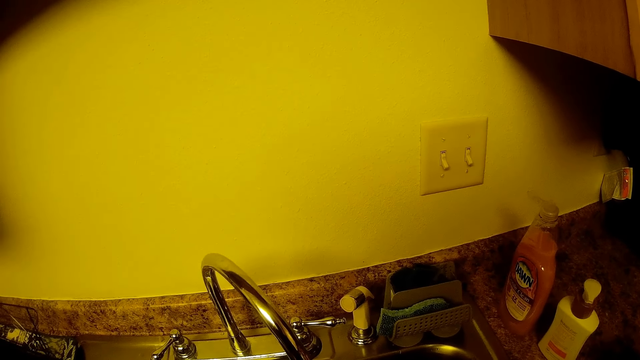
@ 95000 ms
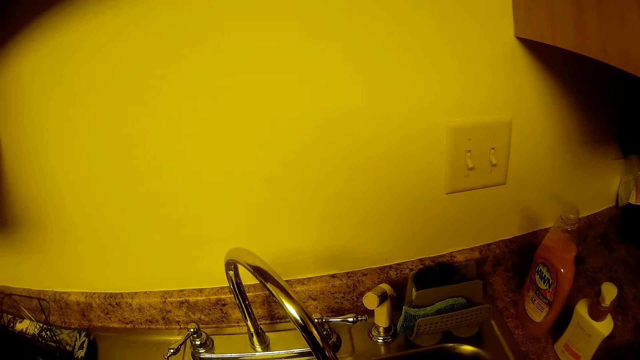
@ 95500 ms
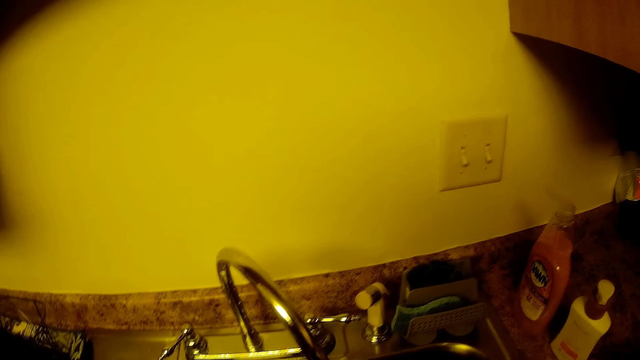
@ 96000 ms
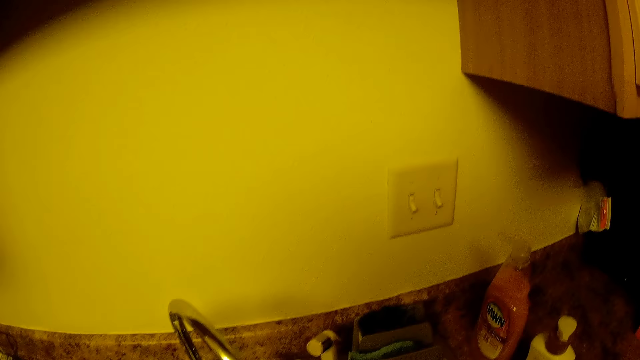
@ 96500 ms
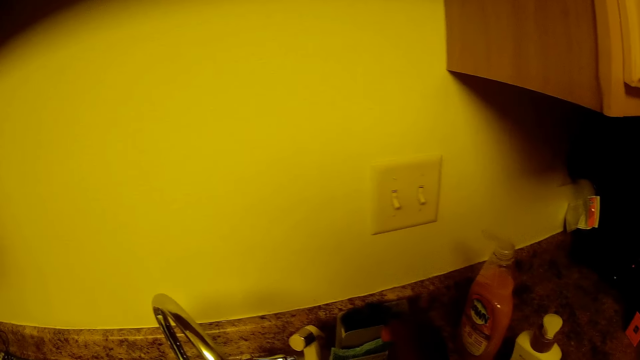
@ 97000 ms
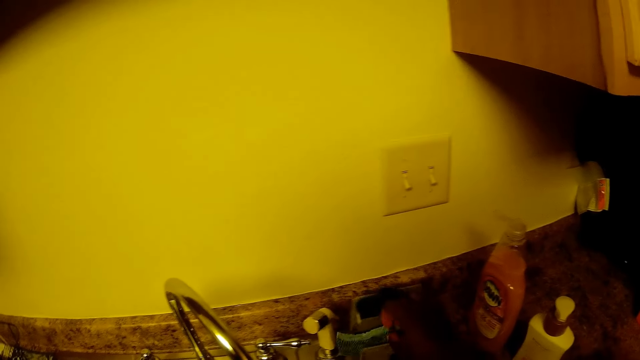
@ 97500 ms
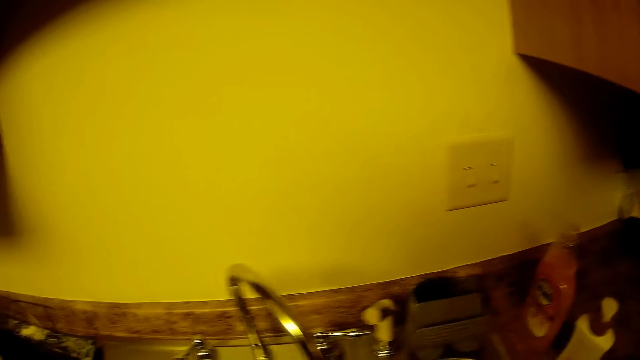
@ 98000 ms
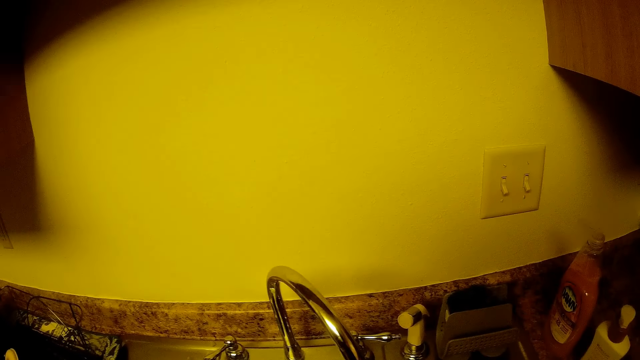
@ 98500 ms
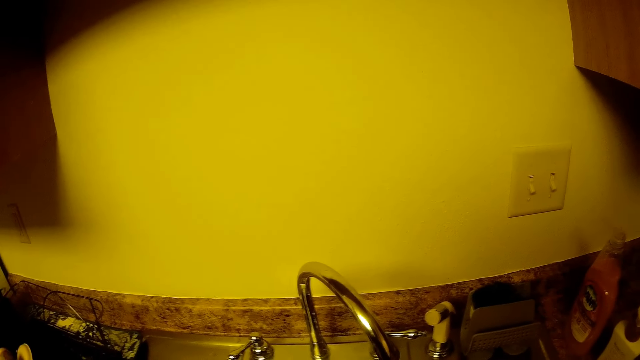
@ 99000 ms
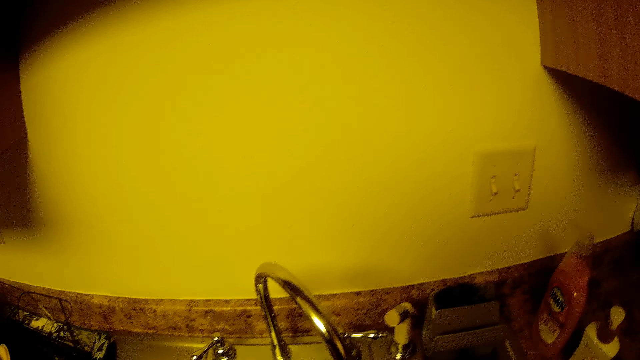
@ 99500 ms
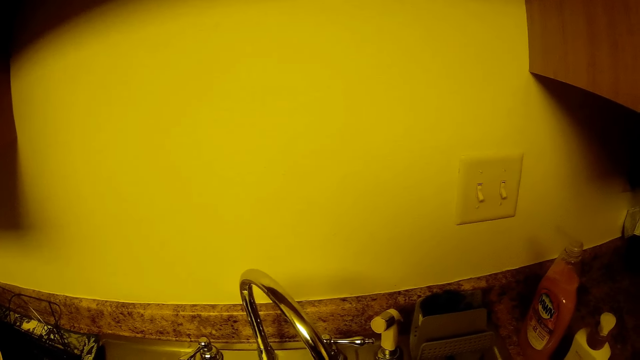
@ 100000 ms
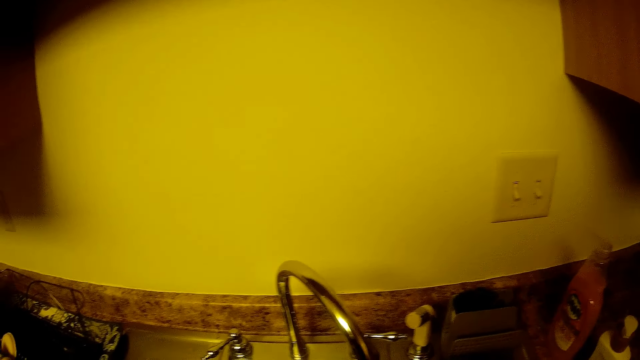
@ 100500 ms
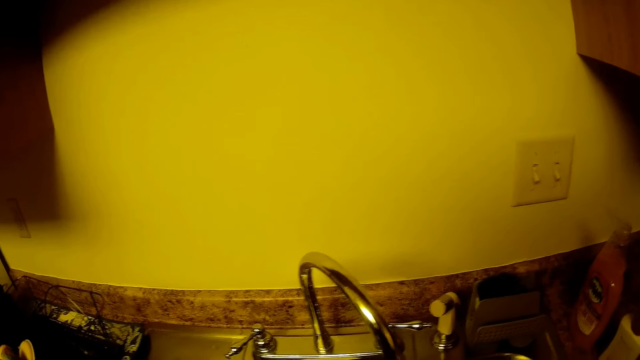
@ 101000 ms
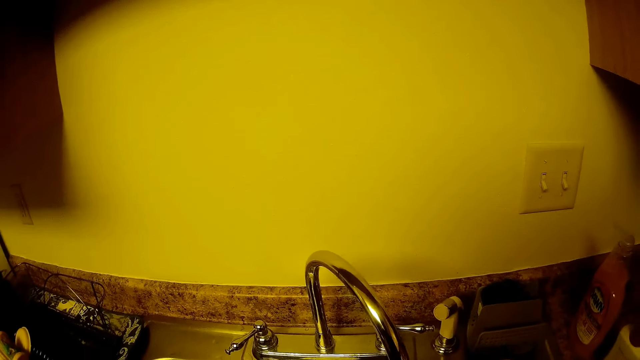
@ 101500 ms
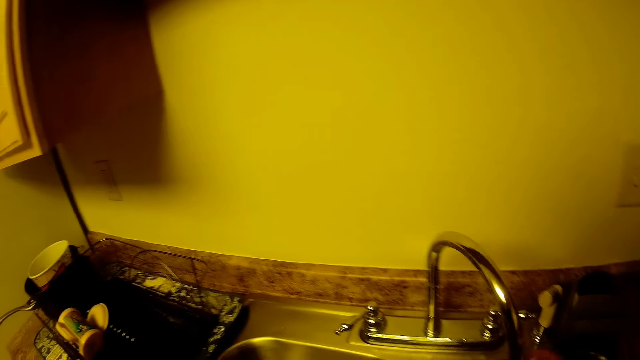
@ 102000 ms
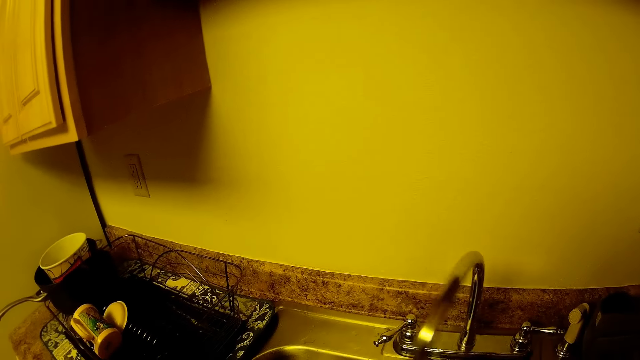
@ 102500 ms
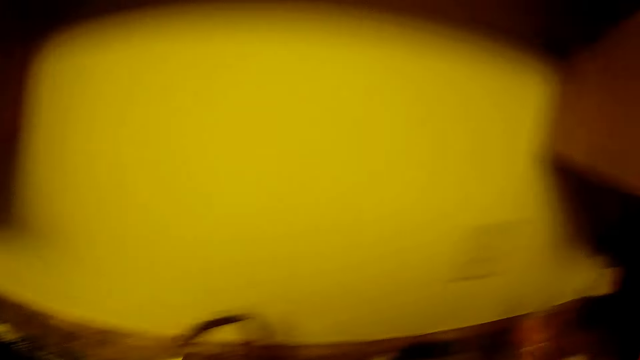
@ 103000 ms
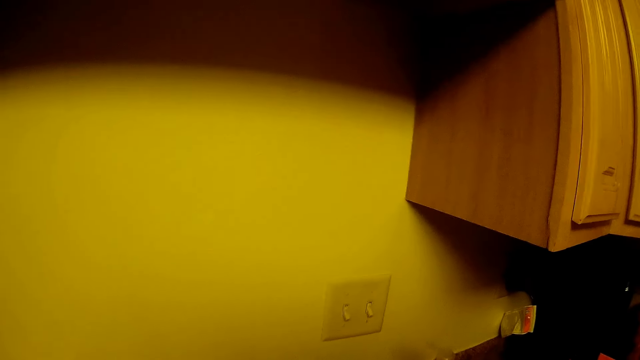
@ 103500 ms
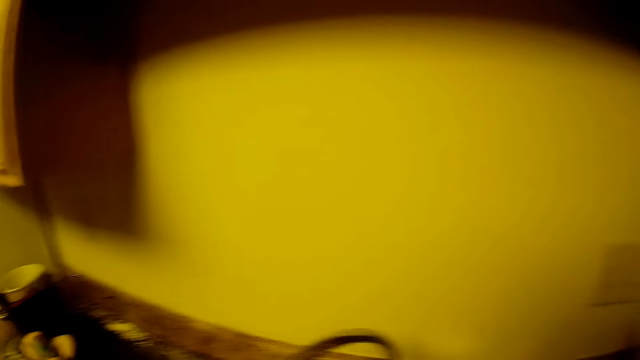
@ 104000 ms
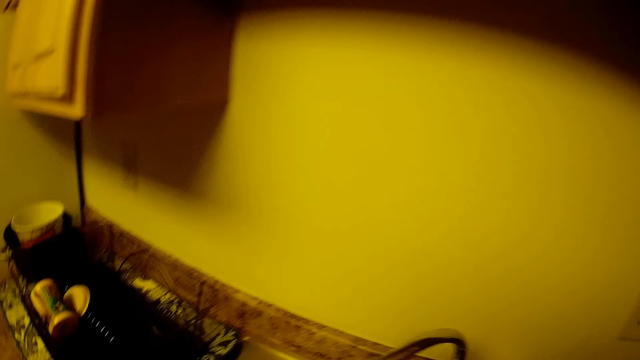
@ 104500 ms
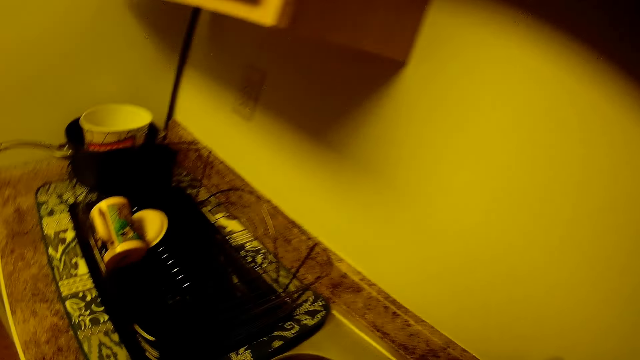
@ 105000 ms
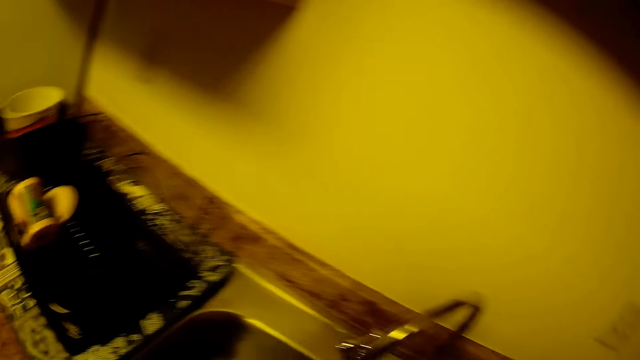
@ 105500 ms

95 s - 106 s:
The camera wearer picks up a sponge from a sponge holder on the kitchen slab. She turns the faucet to the left with her right hand. She looks around.

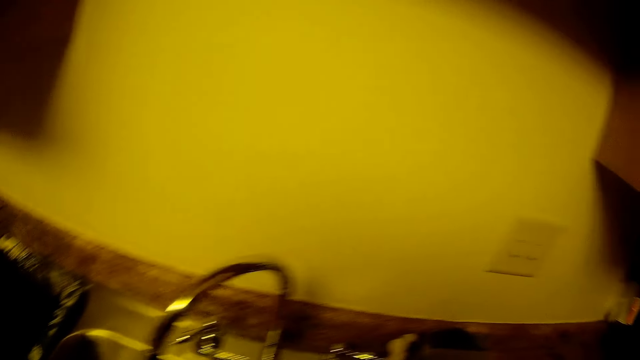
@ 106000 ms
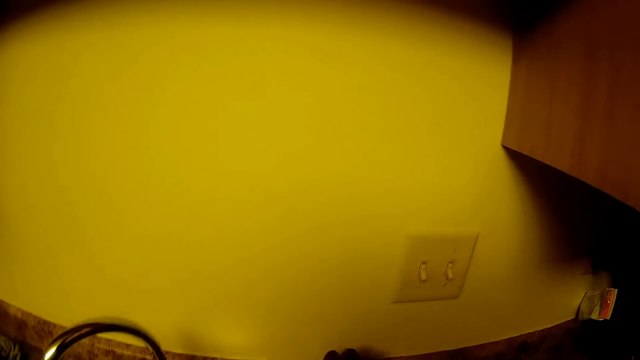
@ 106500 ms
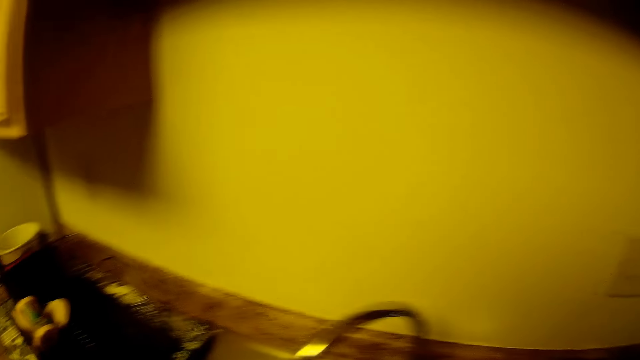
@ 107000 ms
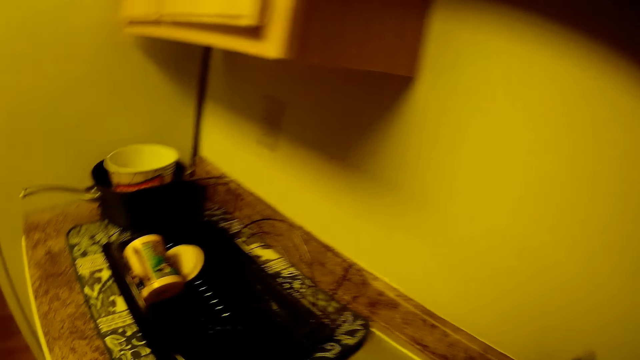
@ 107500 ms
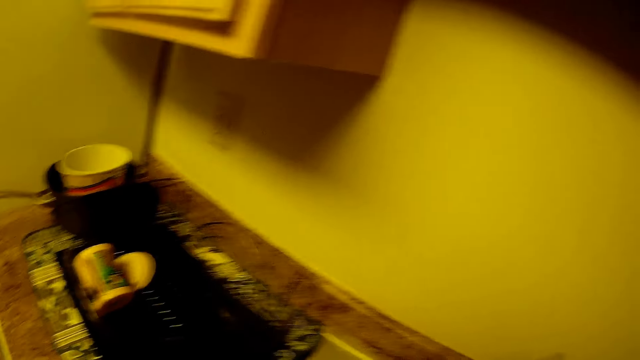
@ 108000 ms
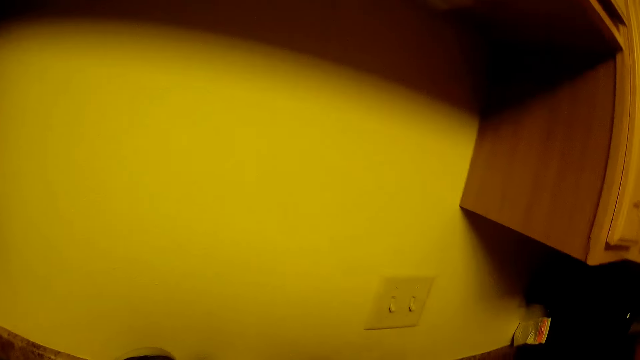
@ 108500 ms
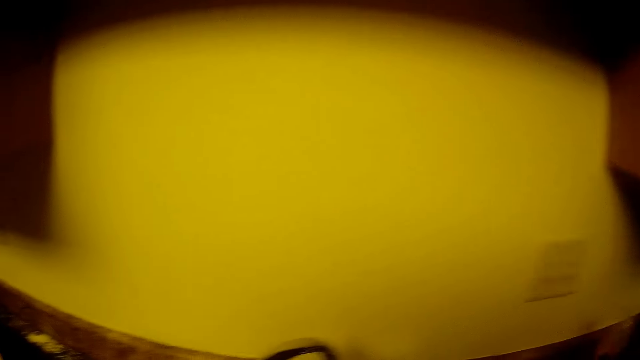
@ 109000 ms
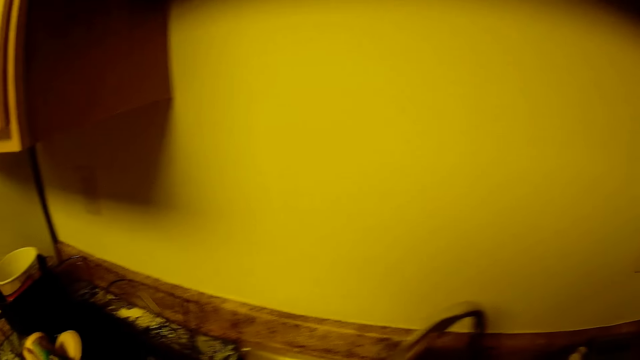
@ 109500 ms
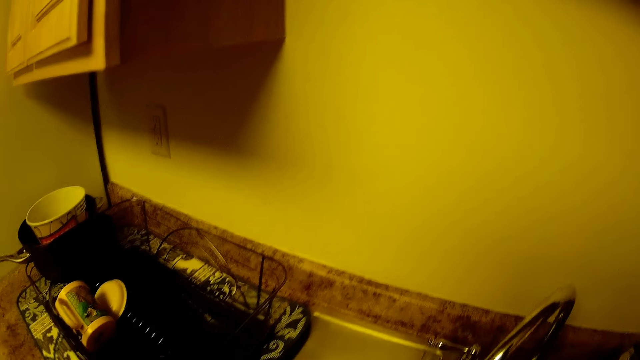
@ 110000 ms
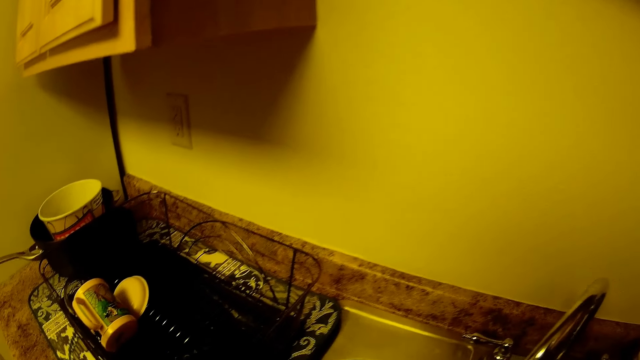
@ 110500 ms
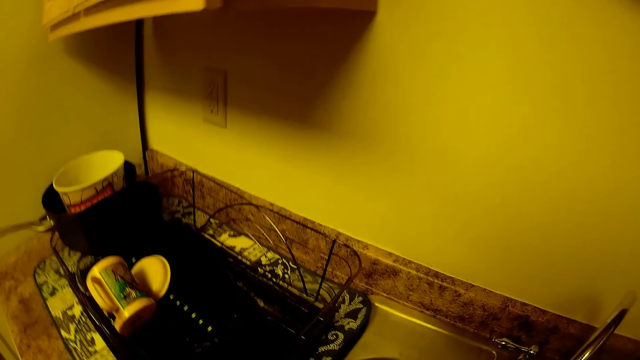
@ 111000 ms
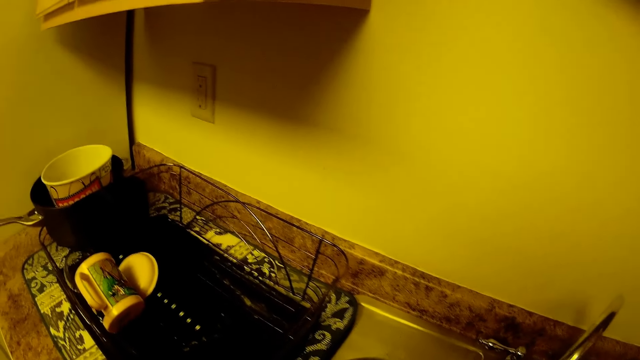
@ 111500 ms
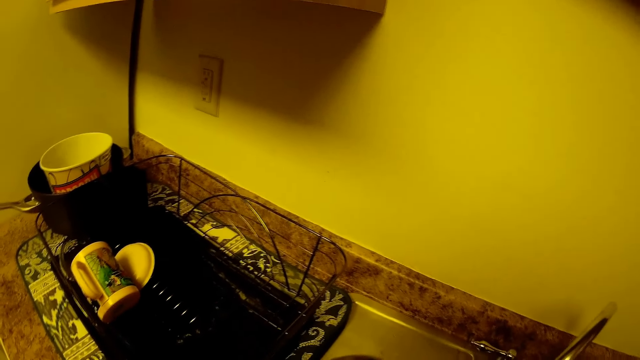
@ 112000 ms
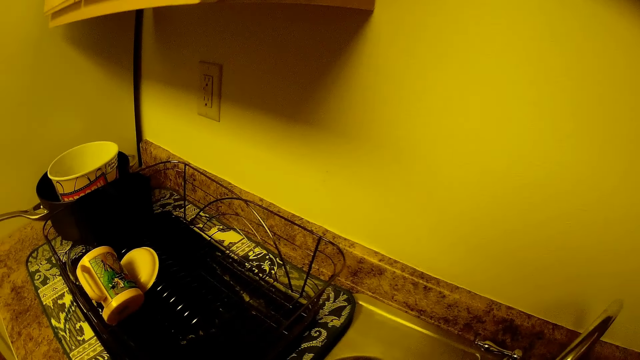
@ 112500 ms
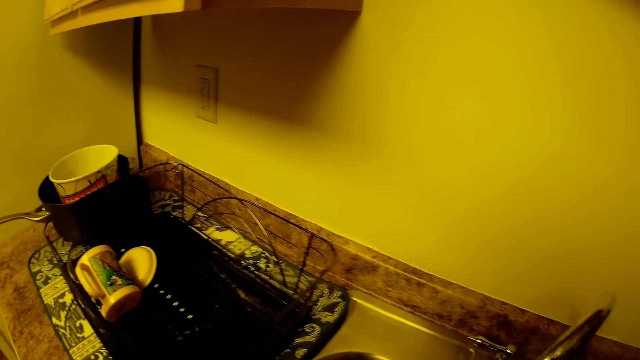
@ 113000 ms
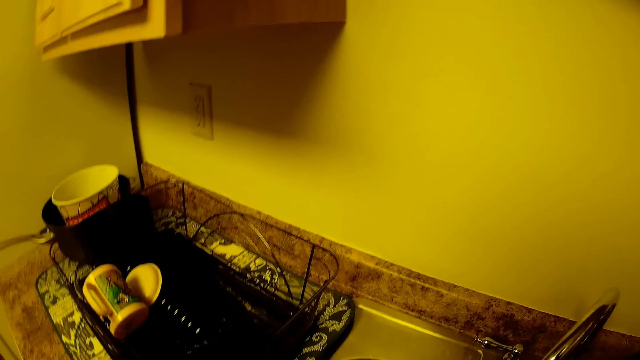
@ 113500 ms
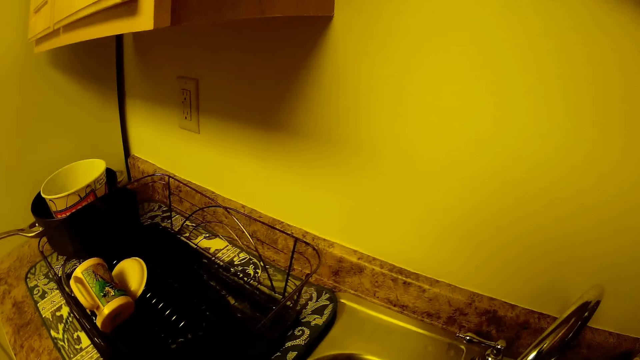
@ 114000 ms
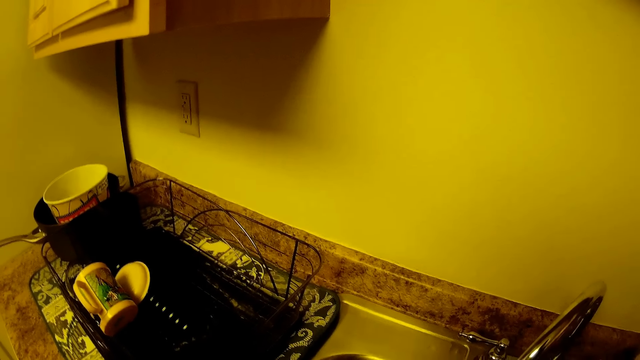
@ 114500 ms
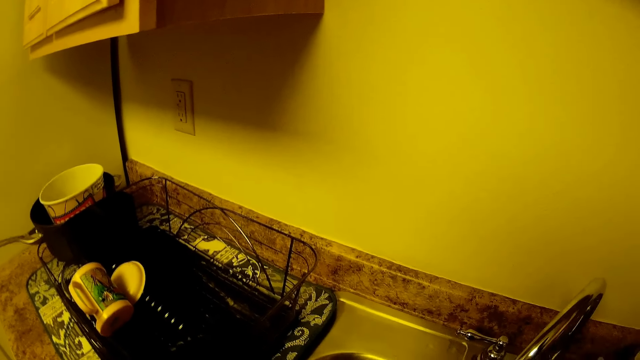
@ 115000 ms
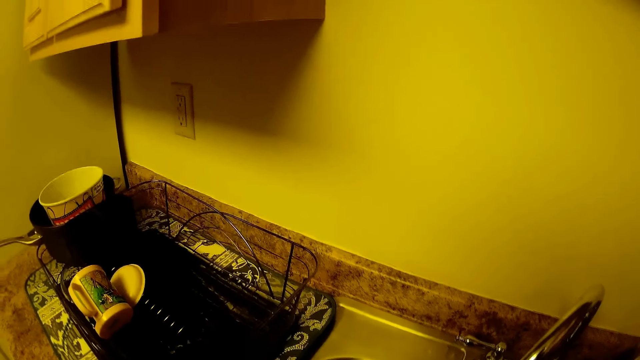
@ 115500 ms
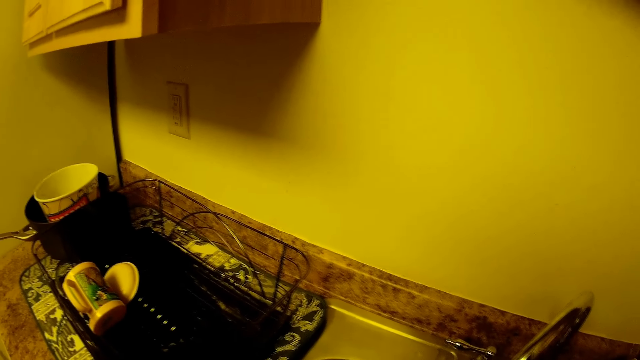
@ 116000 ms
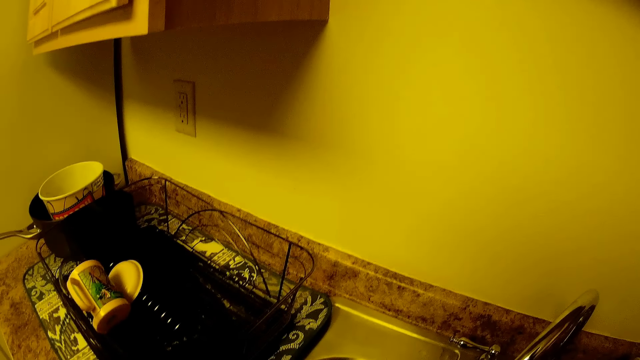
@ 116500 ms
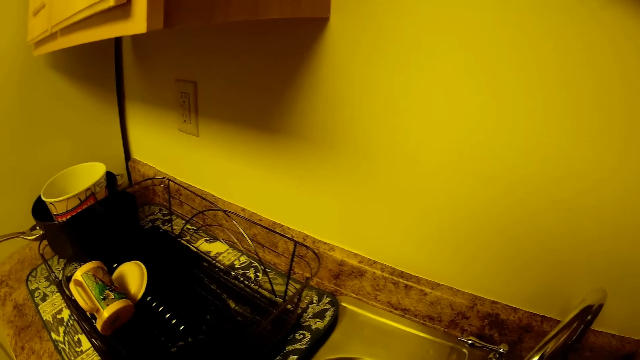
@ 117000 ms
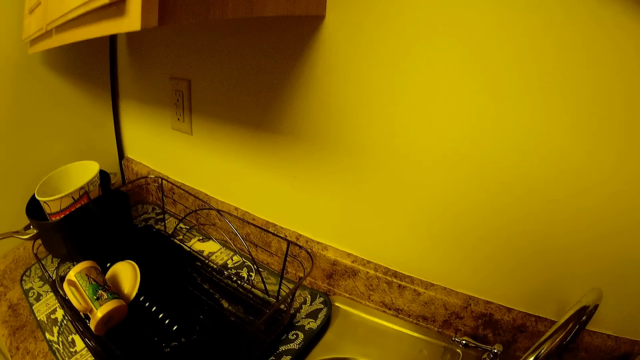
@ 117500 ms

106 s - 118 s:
The camera wearer picks up a piece of cloth. They put down a soap bottle. They turn off the tap. They look around.
